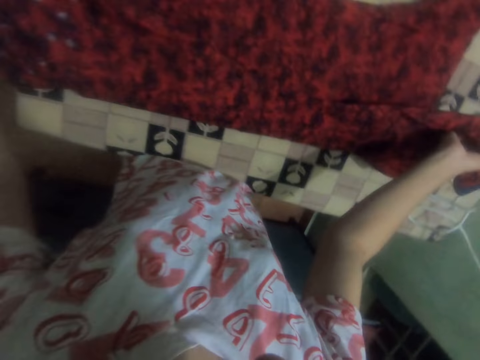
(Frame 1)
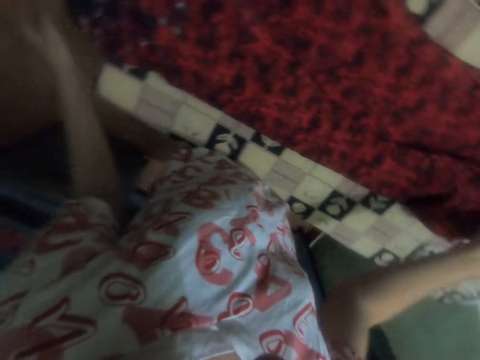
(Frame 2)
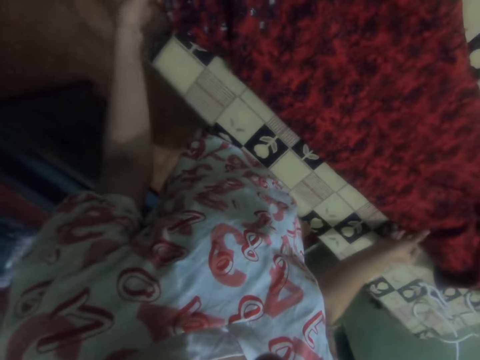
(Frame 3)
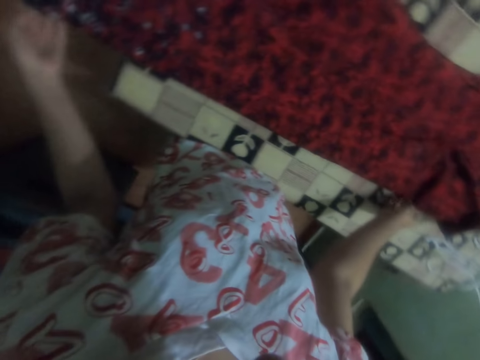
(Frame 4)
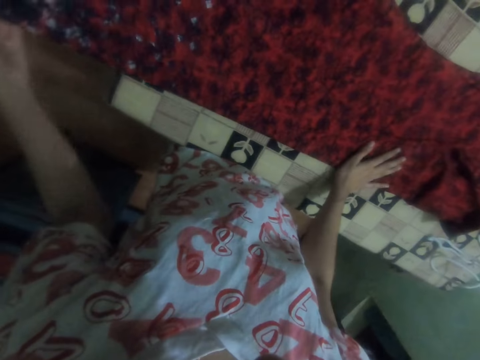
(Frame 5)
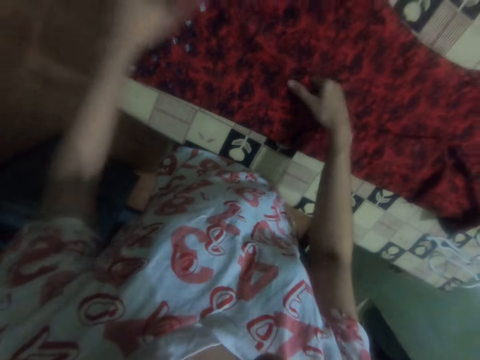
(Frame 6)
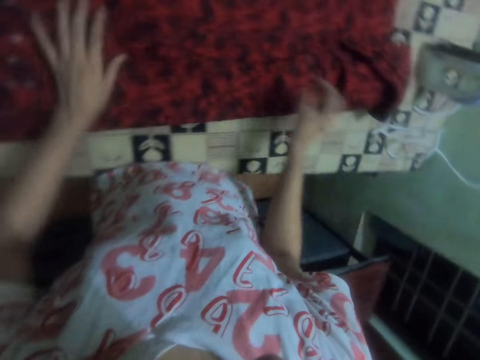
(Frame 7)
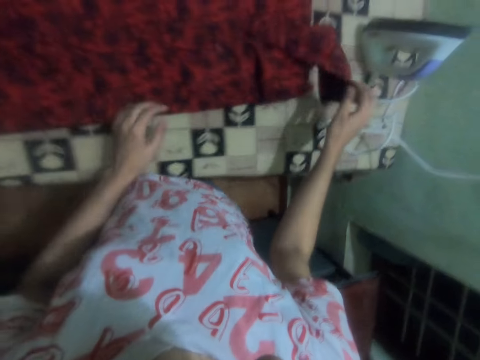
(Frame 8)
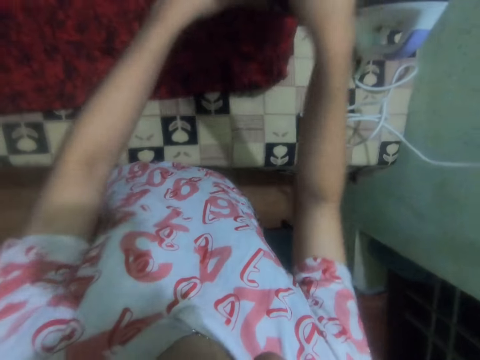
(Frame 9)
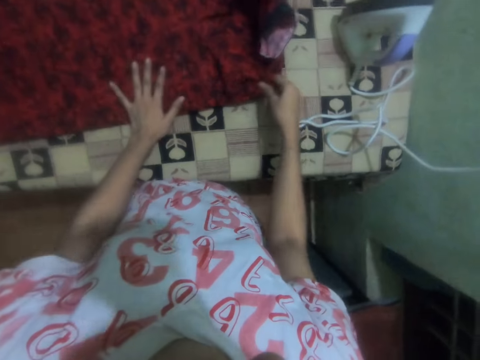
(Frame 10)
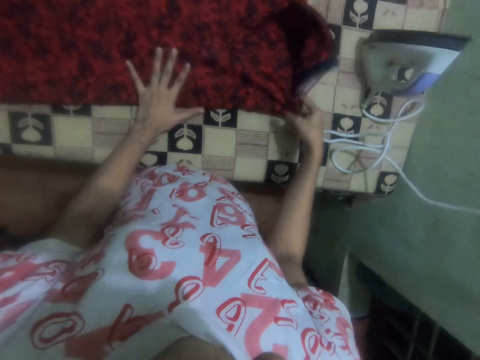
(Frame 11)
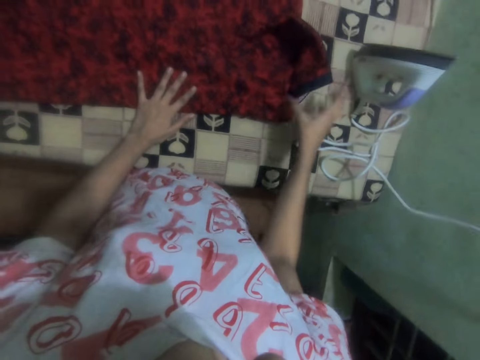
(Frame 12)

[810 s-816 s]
The camera wearer folds the dress on the ironing table.

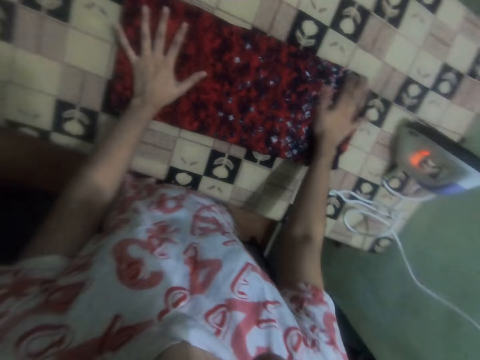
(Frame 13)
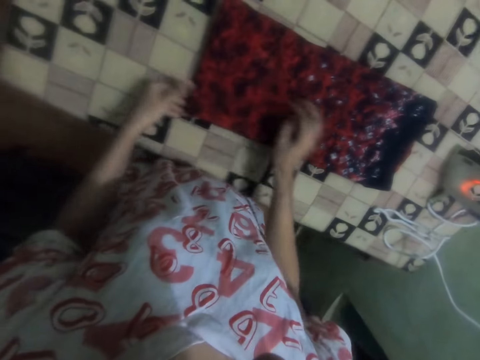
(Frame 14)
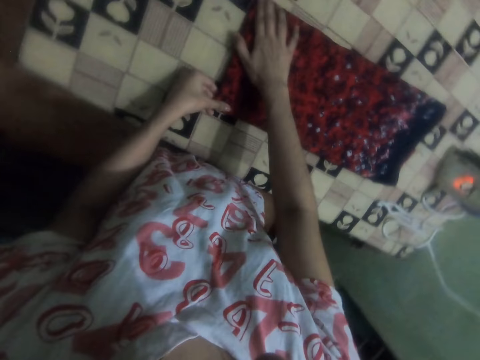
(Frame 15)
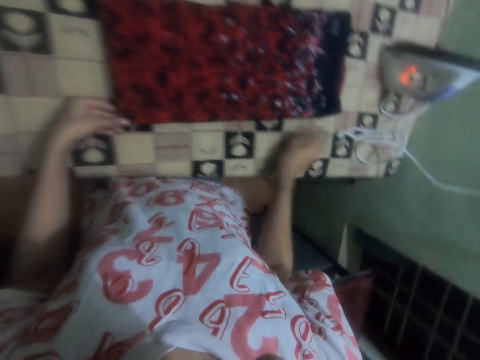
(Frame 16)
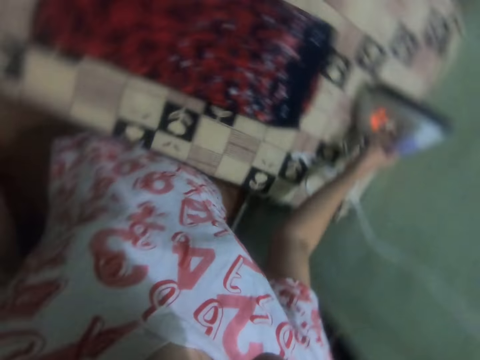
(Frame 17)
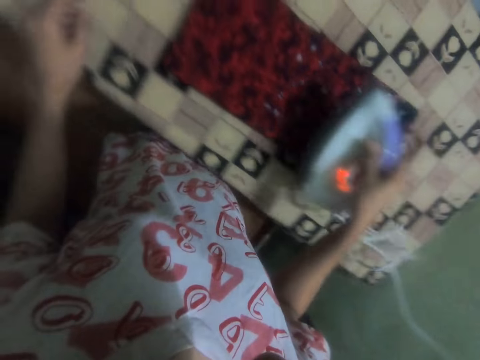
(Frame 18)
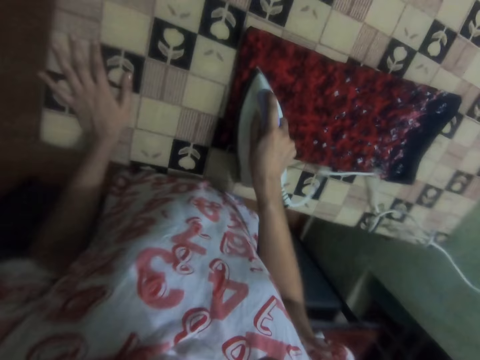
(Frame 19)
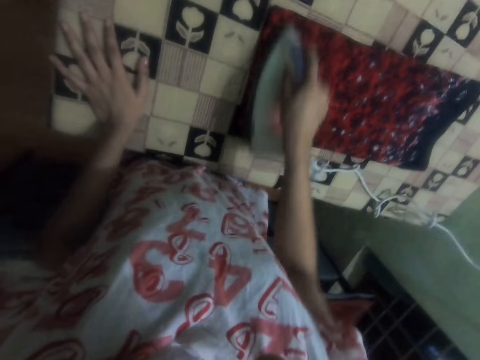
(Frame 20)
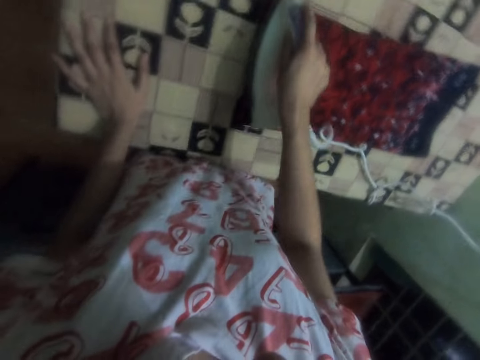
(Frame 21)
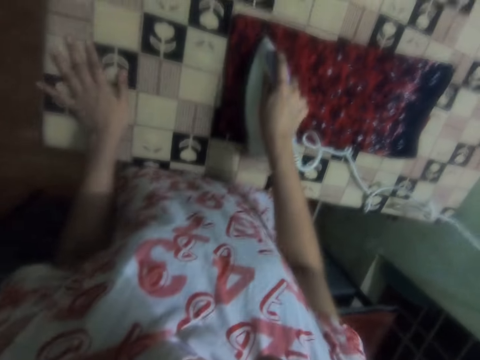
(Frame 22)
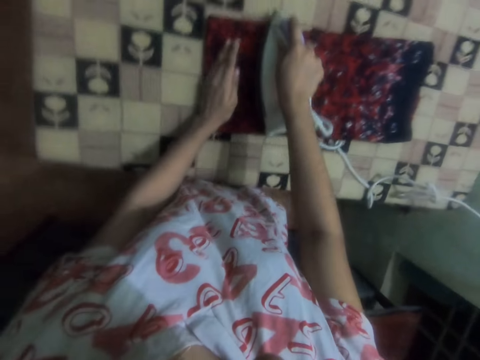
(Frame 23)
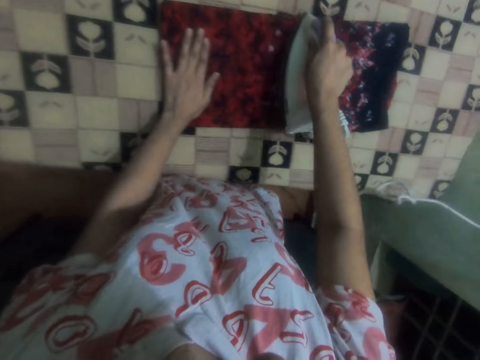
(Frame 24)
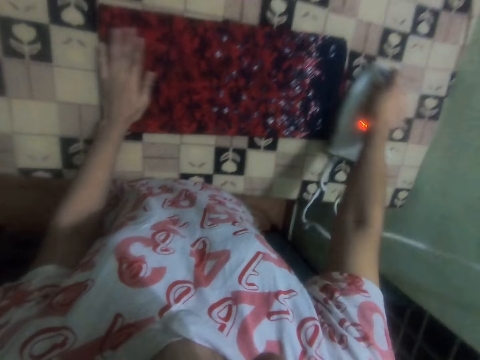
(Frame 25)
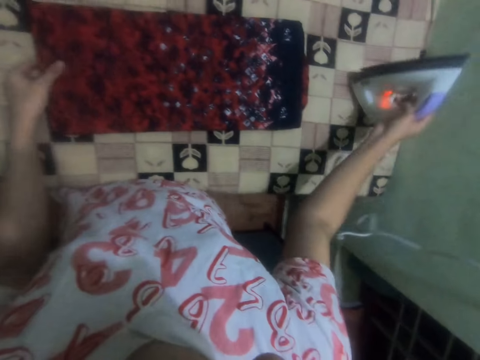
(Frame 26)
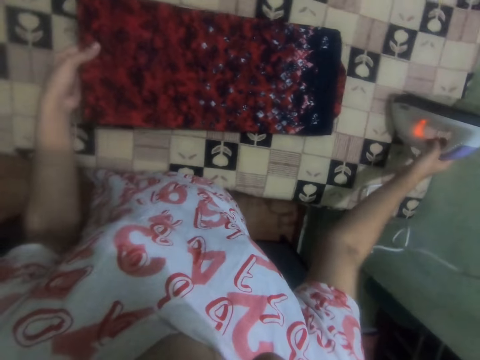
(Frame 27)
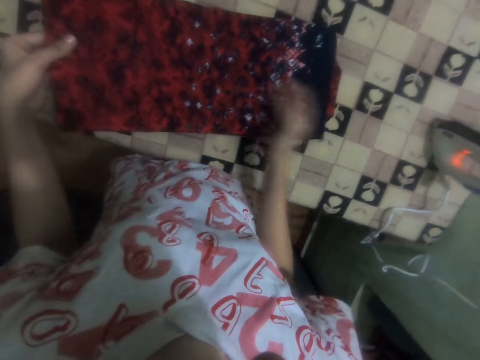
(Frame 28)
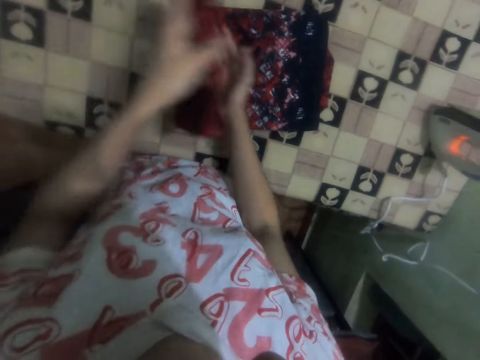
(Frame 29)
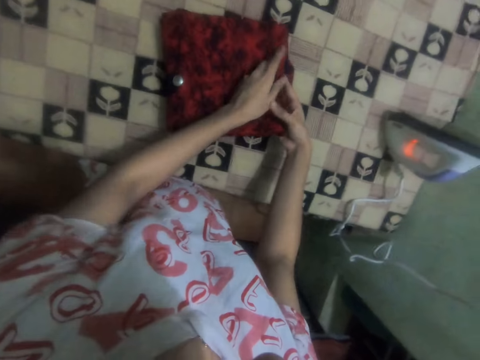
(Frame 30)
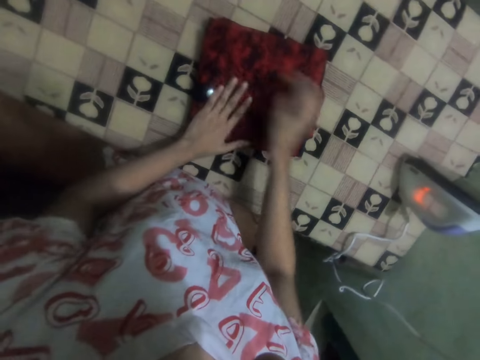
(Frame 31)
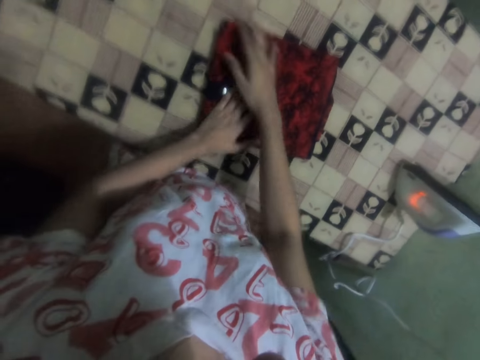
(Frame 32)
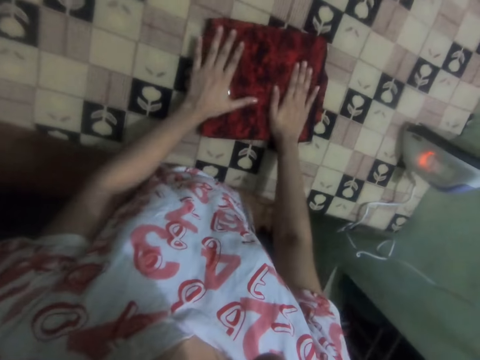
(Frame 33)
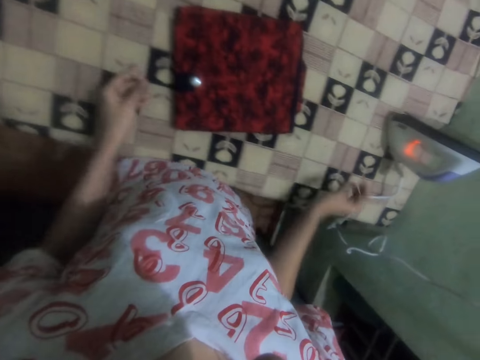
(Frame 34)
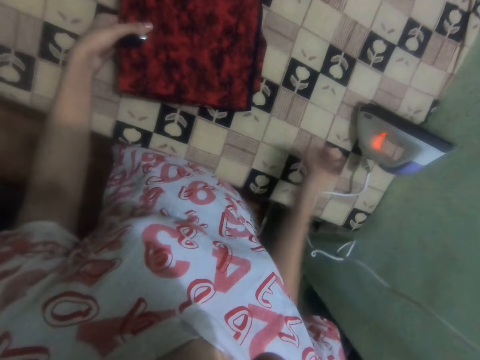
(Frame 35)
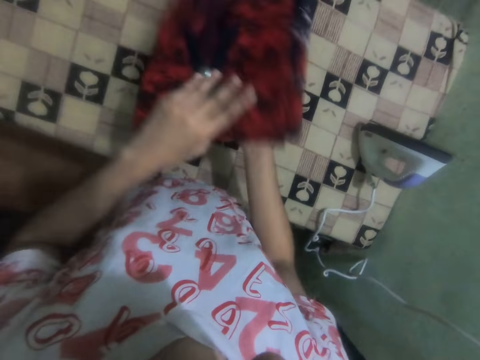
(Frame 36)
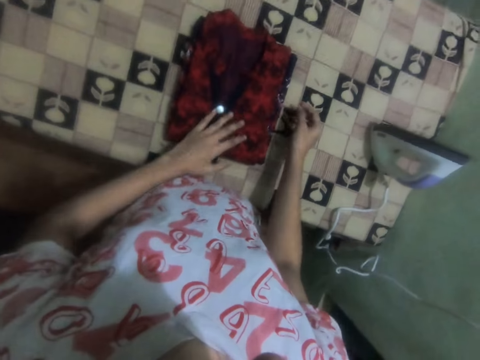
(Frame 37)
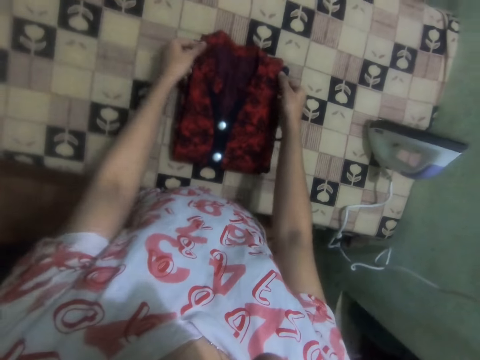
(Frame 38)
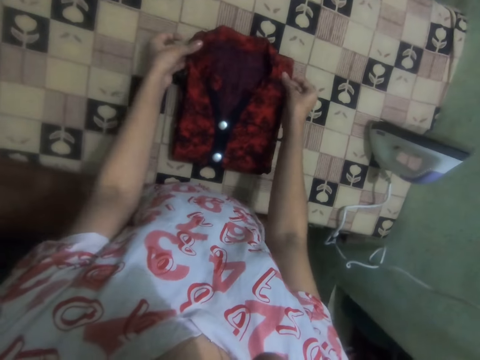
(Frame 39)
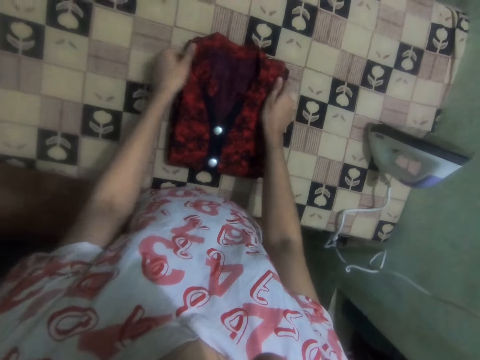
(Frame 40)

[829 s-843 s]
The camera wearer takes the iron box from the table. They iron the dress. They put the iron box on the table. They fold the dress and turn the dress.

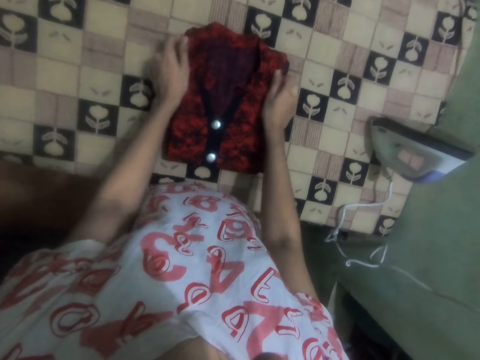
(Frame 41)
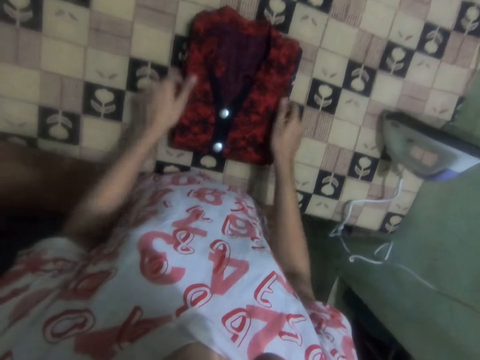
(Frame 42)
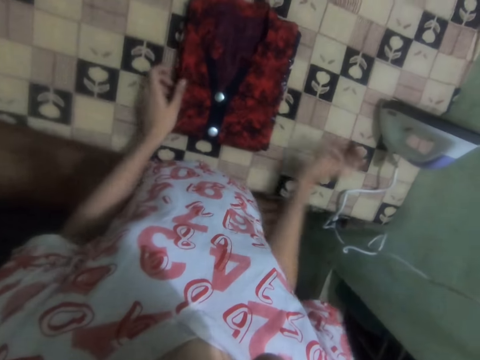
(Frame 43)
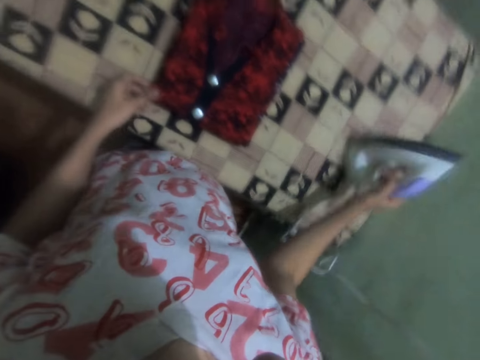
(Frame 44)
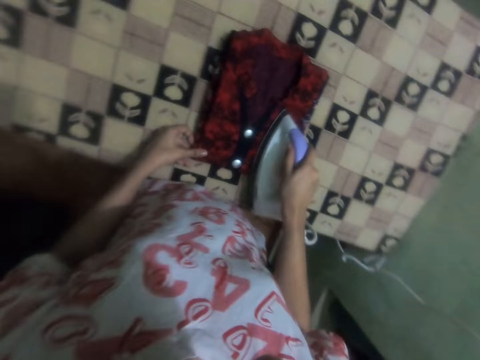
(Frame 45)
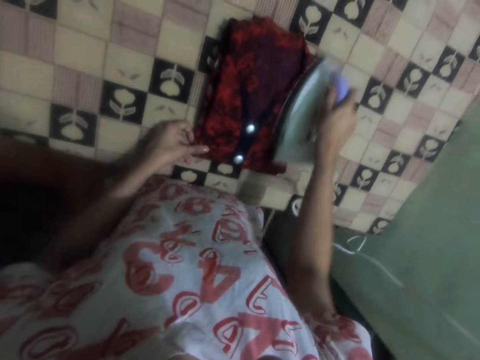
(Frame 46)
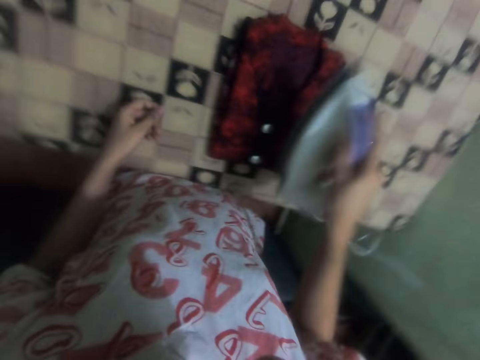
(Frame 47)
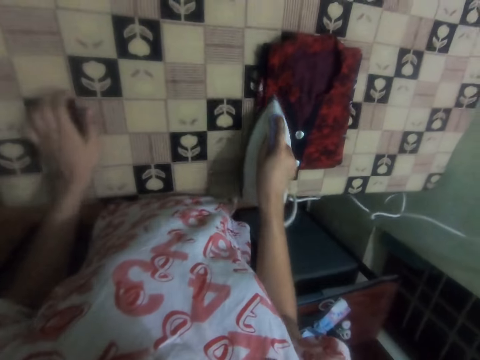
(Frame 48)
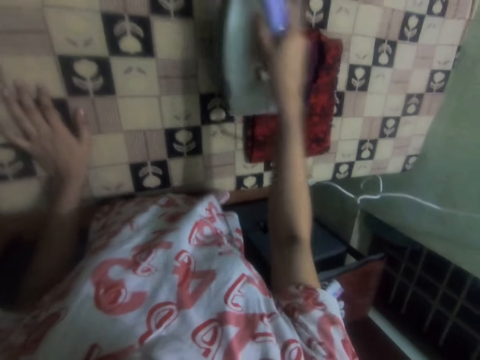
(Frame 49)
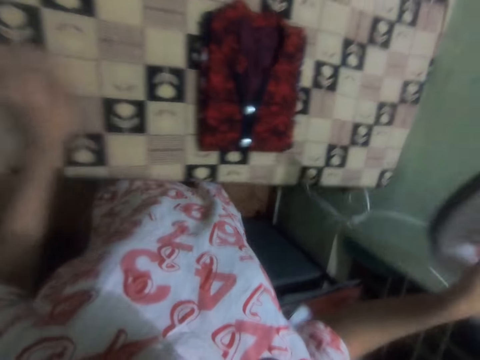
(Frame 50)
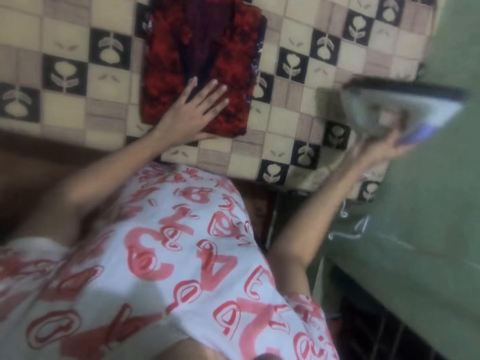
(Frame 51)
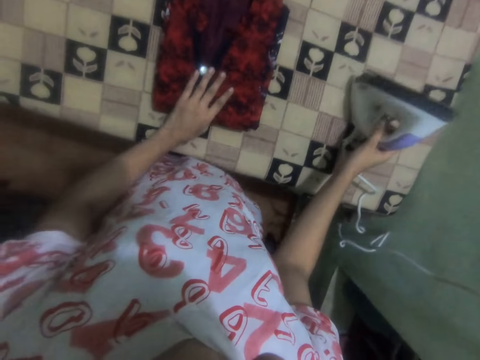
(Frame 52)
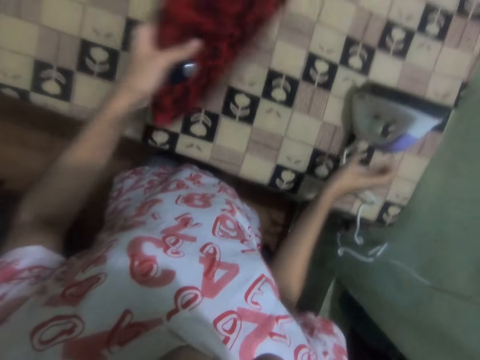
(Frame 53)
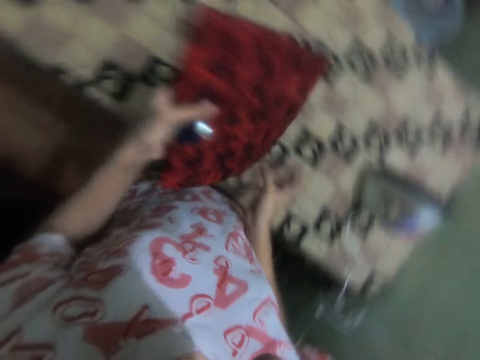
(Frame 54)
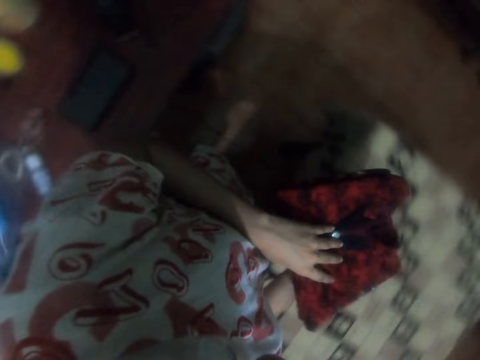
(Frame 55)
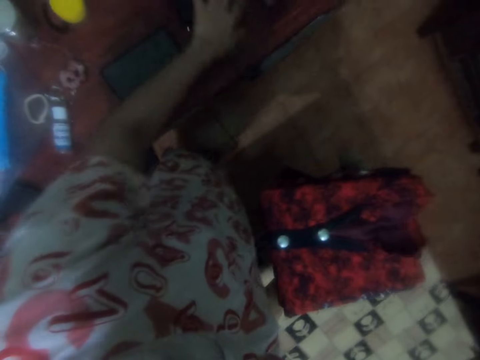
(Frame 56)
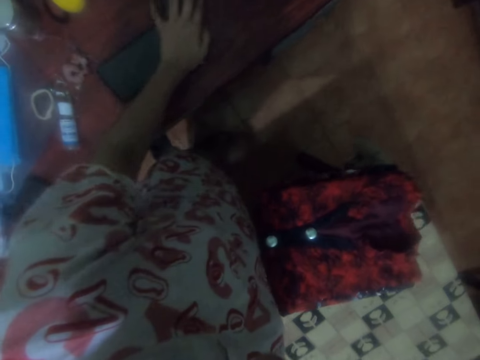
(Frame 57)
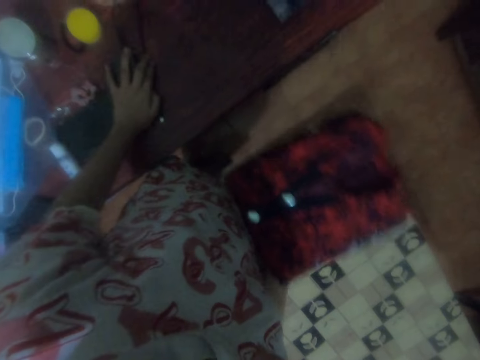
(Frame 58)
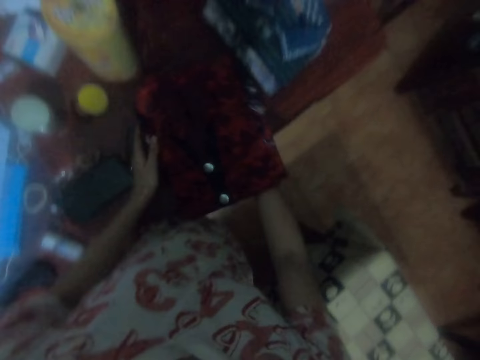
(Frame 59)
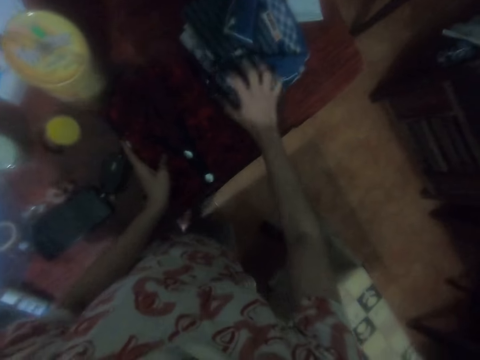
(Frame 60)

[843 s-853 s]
The camera wearer takes the iron box from the table. They iron the dress. They put the iron box on the table. They pick up the dress from the table. They move the phone on the table. They put the dress on the table.
